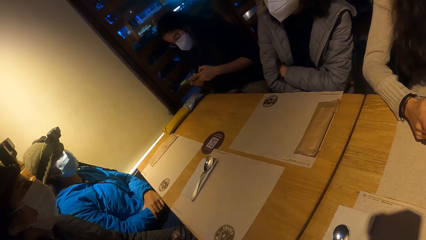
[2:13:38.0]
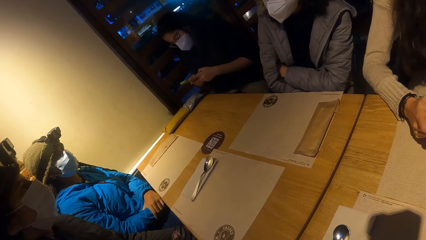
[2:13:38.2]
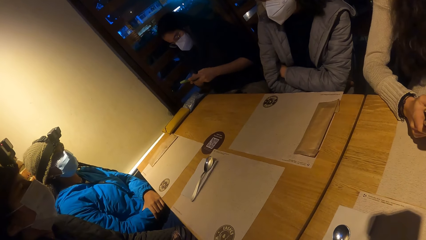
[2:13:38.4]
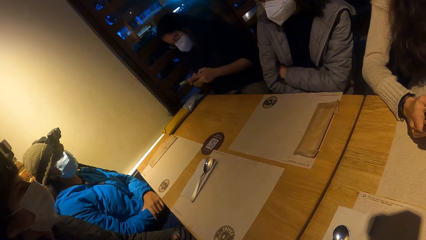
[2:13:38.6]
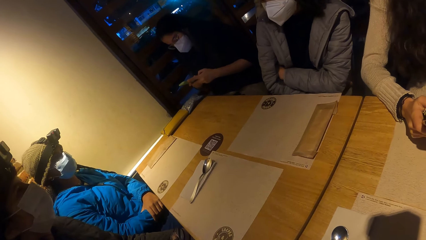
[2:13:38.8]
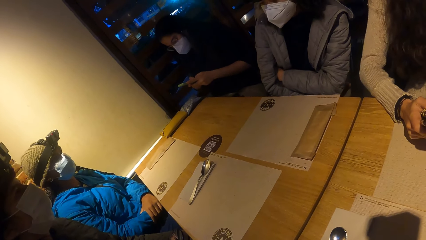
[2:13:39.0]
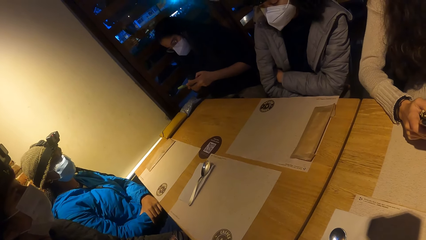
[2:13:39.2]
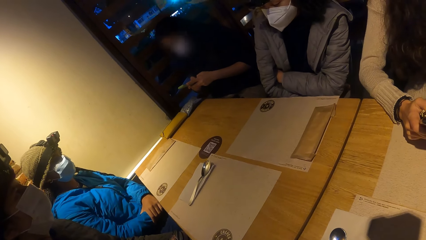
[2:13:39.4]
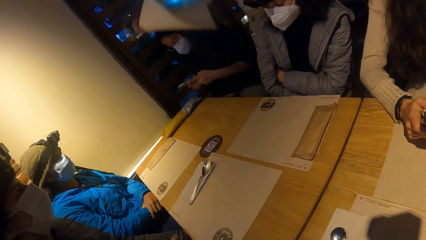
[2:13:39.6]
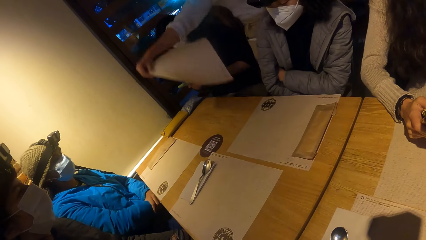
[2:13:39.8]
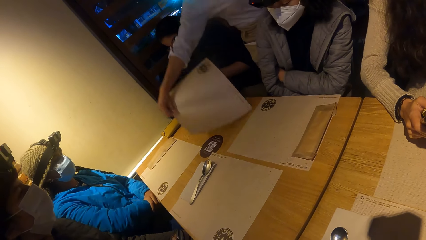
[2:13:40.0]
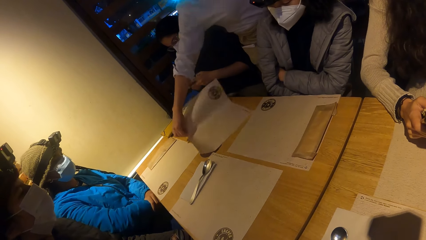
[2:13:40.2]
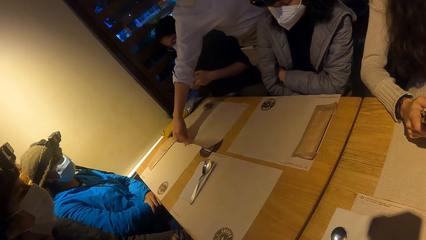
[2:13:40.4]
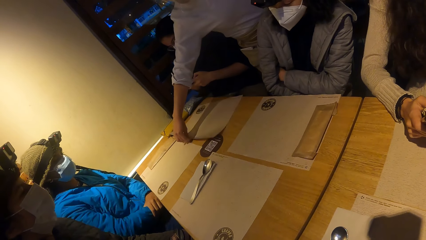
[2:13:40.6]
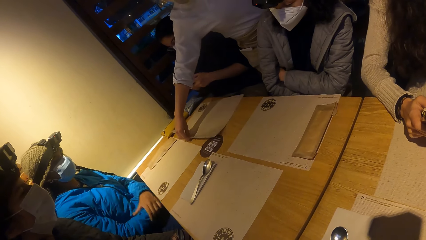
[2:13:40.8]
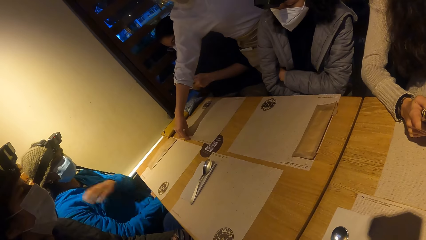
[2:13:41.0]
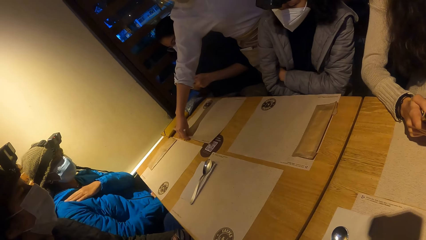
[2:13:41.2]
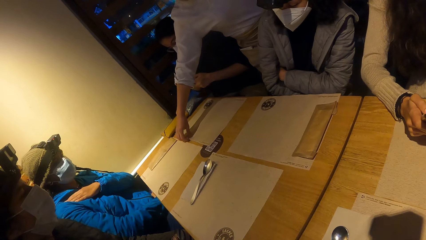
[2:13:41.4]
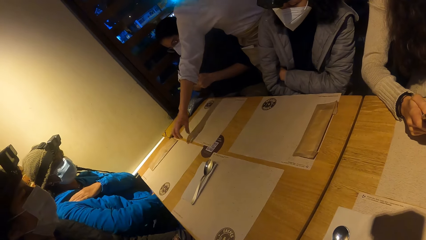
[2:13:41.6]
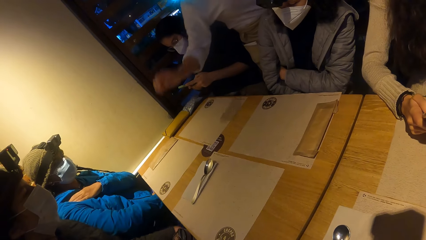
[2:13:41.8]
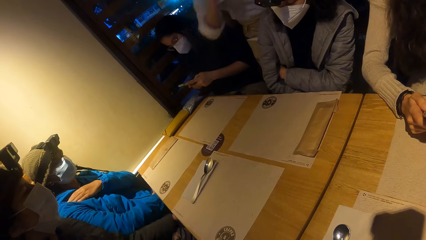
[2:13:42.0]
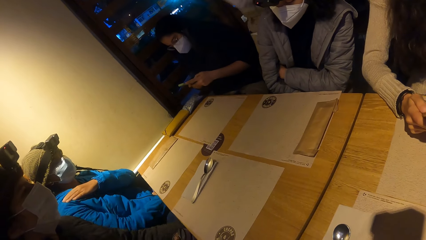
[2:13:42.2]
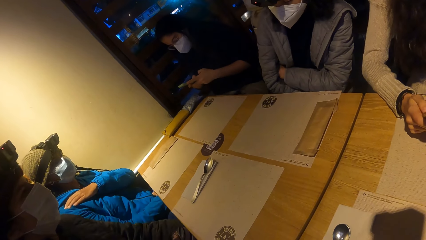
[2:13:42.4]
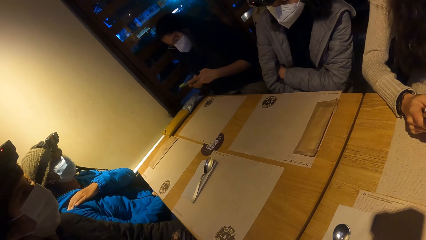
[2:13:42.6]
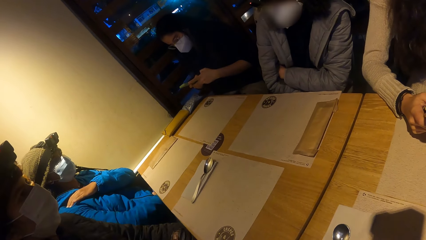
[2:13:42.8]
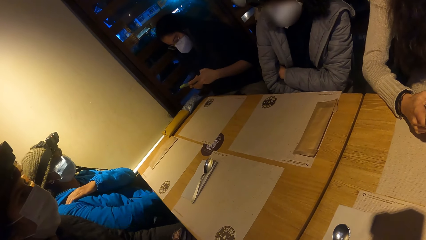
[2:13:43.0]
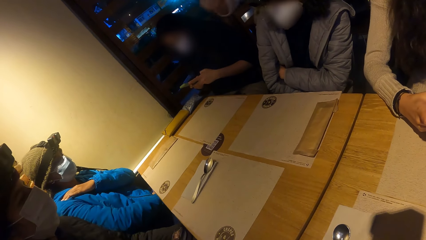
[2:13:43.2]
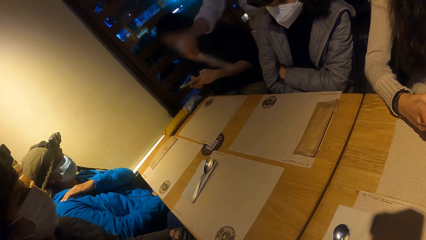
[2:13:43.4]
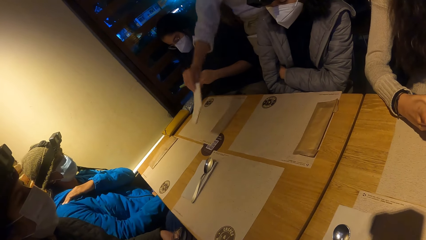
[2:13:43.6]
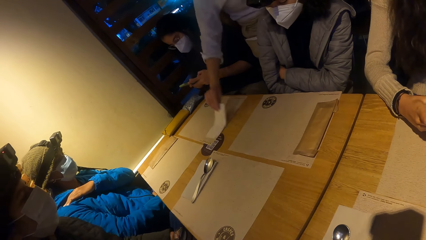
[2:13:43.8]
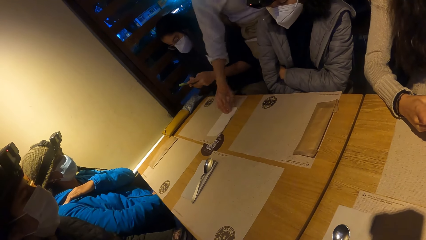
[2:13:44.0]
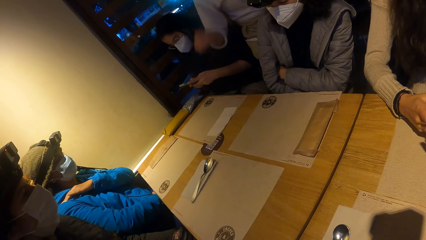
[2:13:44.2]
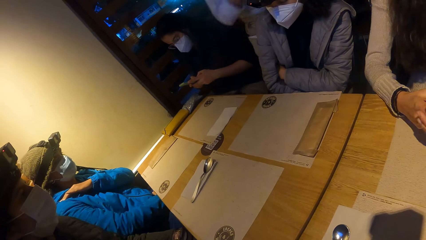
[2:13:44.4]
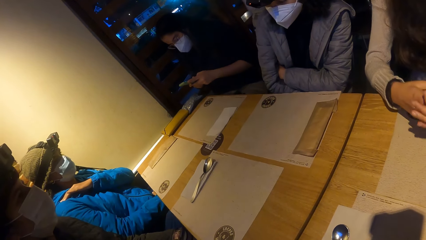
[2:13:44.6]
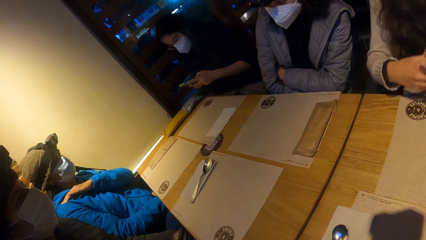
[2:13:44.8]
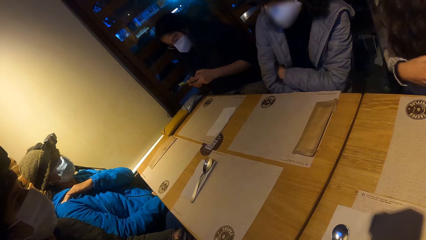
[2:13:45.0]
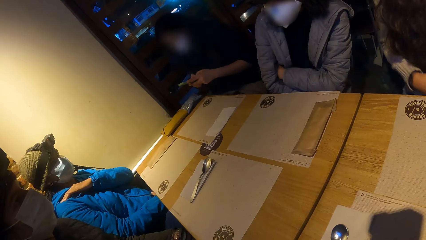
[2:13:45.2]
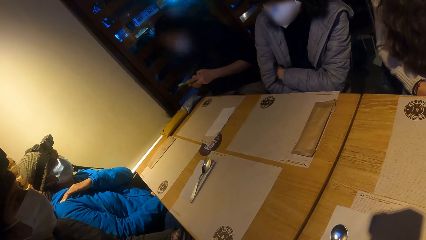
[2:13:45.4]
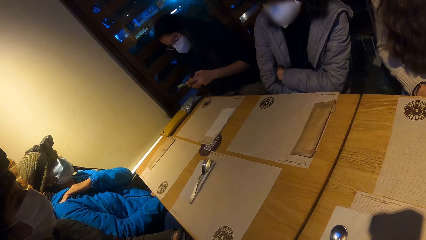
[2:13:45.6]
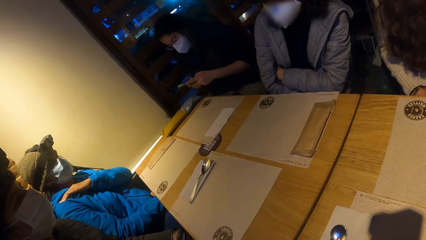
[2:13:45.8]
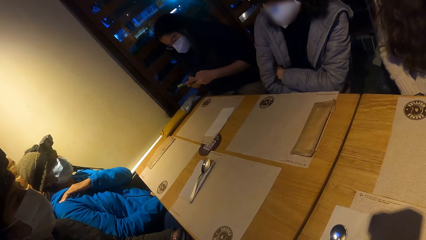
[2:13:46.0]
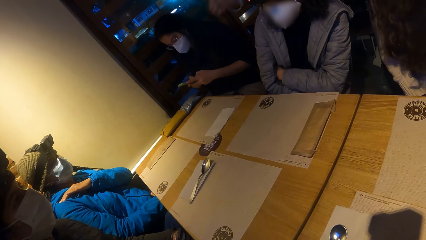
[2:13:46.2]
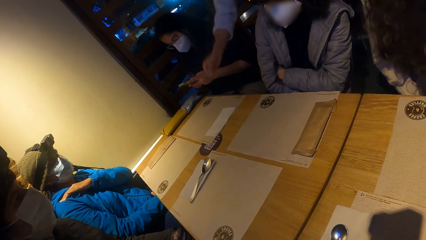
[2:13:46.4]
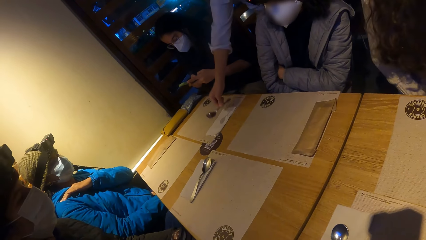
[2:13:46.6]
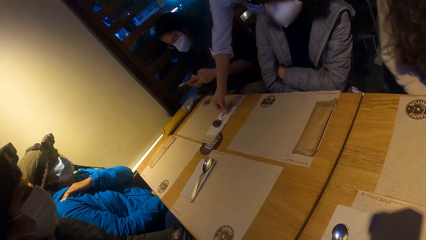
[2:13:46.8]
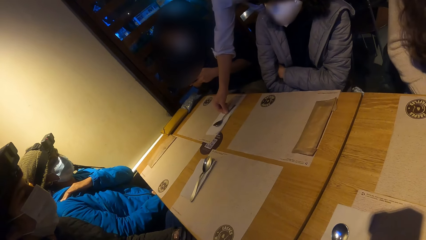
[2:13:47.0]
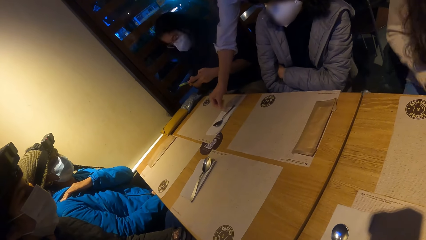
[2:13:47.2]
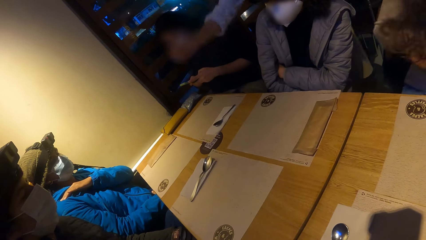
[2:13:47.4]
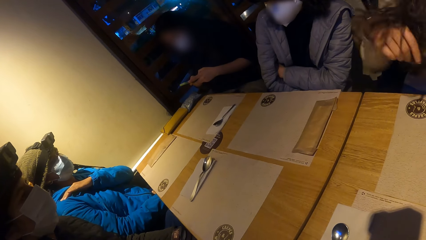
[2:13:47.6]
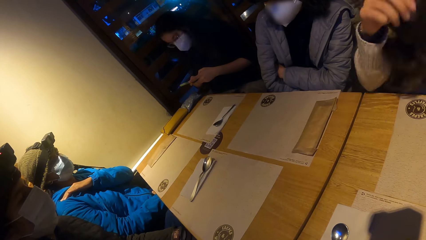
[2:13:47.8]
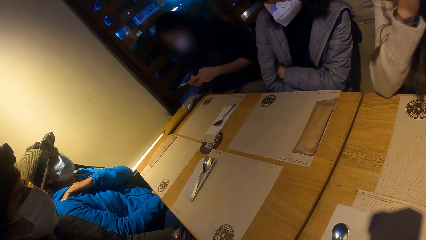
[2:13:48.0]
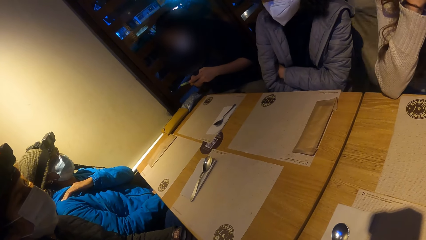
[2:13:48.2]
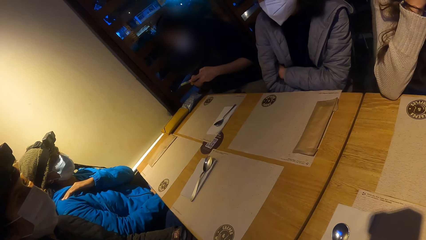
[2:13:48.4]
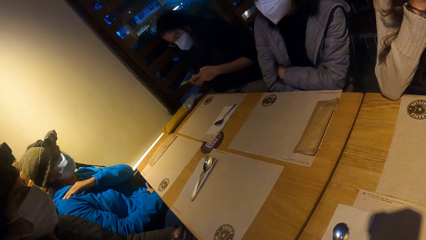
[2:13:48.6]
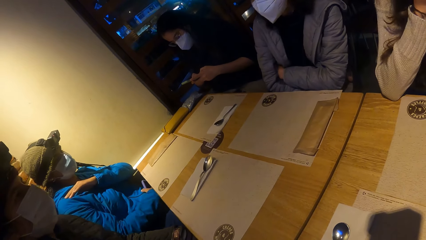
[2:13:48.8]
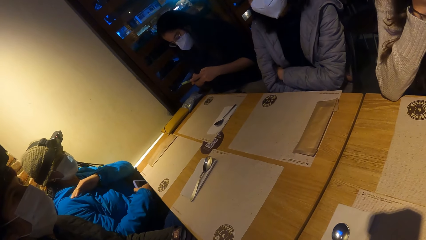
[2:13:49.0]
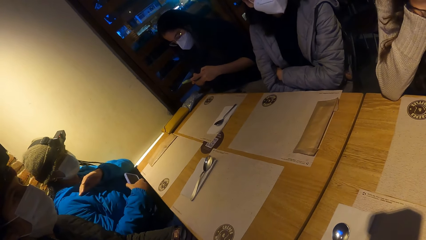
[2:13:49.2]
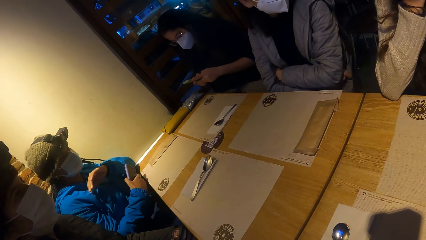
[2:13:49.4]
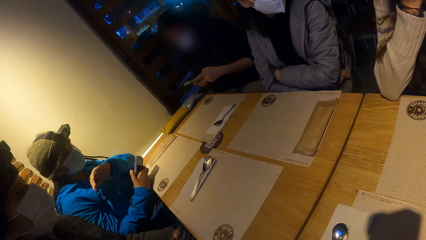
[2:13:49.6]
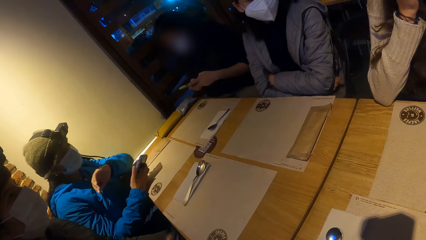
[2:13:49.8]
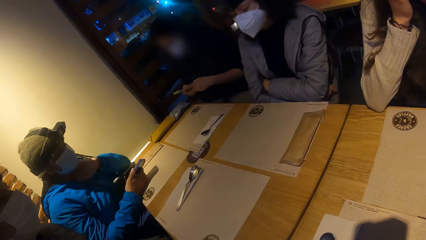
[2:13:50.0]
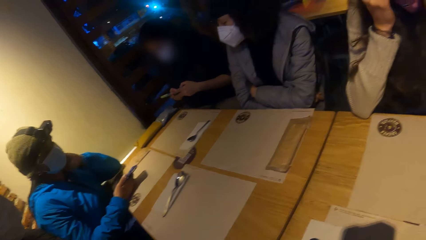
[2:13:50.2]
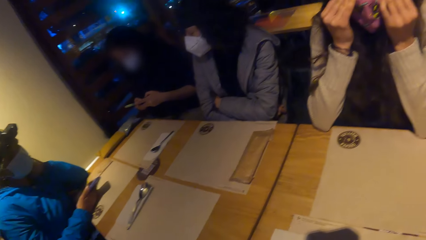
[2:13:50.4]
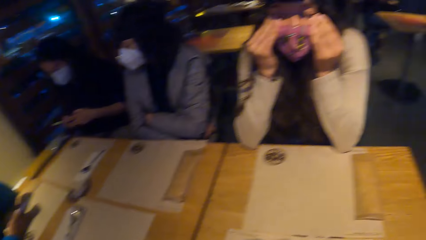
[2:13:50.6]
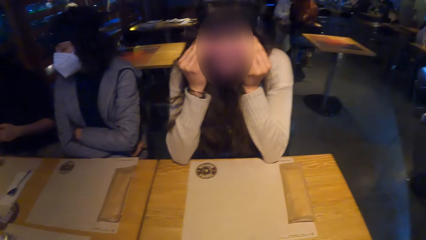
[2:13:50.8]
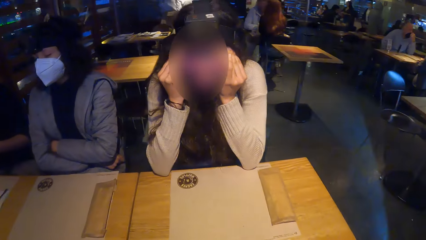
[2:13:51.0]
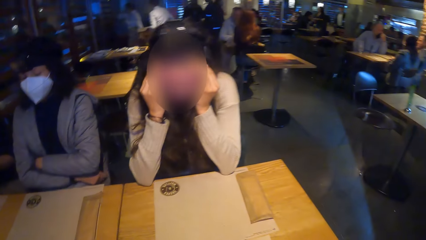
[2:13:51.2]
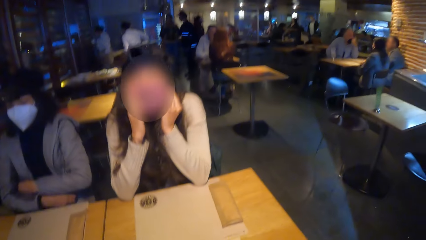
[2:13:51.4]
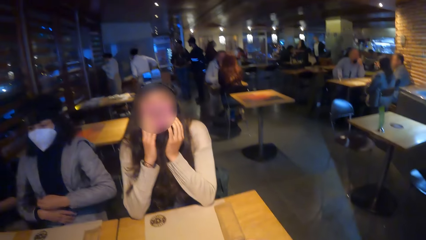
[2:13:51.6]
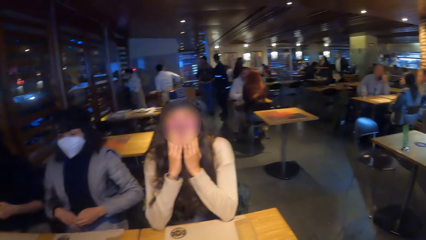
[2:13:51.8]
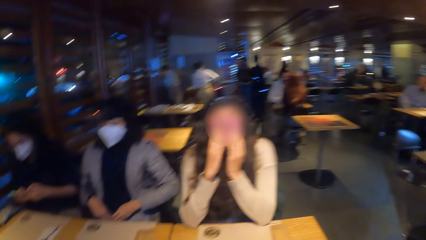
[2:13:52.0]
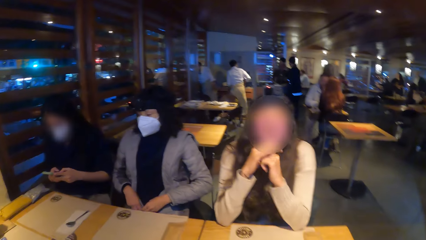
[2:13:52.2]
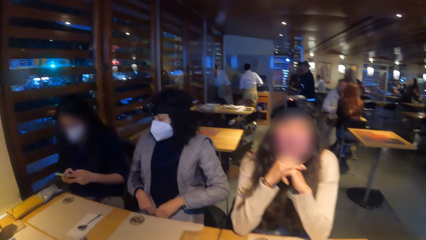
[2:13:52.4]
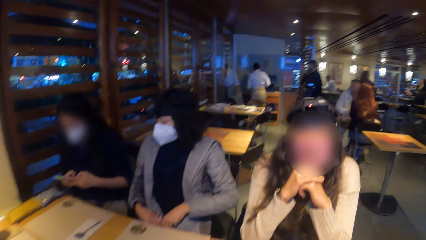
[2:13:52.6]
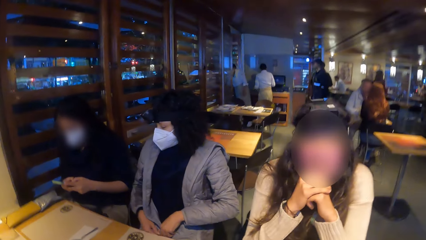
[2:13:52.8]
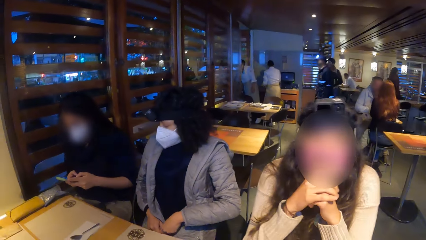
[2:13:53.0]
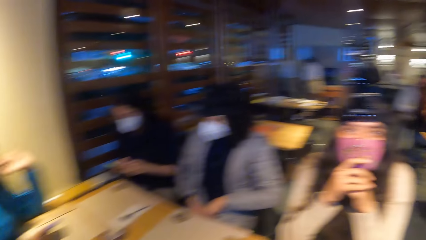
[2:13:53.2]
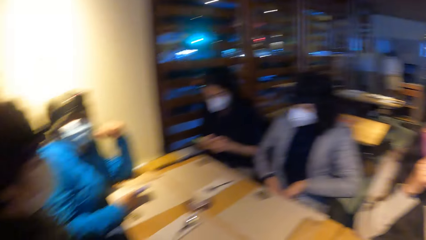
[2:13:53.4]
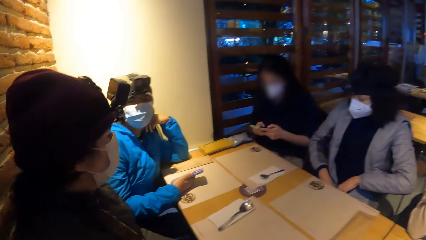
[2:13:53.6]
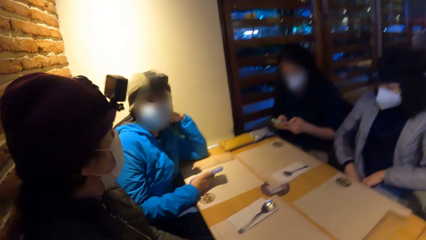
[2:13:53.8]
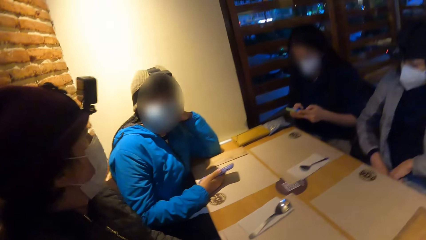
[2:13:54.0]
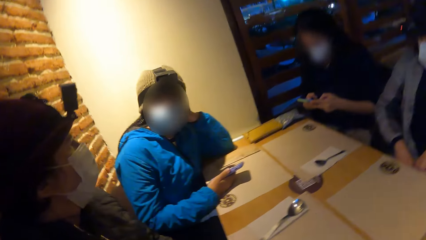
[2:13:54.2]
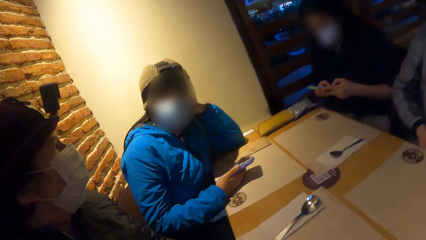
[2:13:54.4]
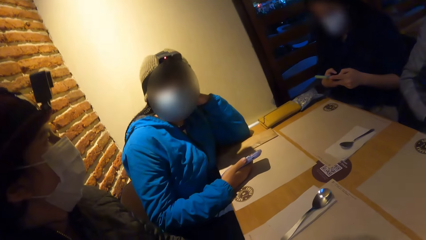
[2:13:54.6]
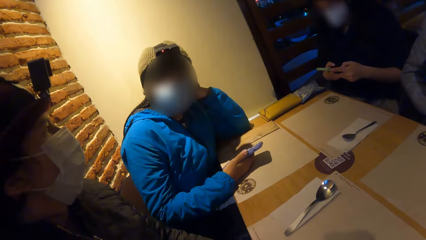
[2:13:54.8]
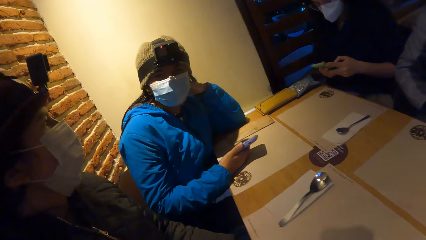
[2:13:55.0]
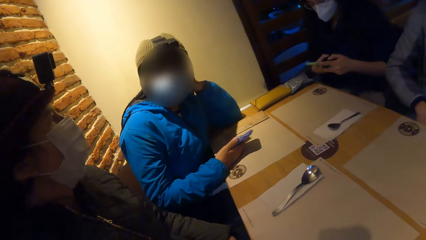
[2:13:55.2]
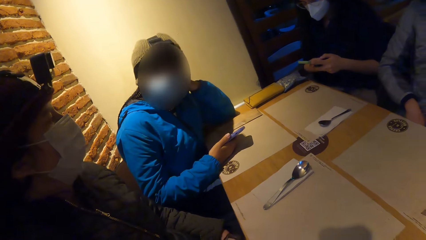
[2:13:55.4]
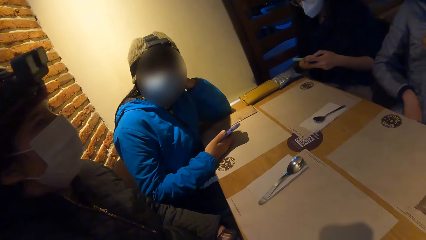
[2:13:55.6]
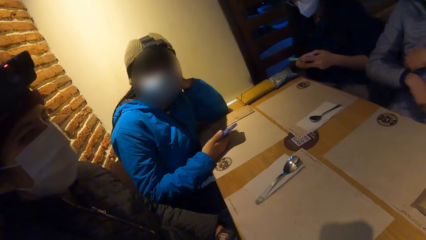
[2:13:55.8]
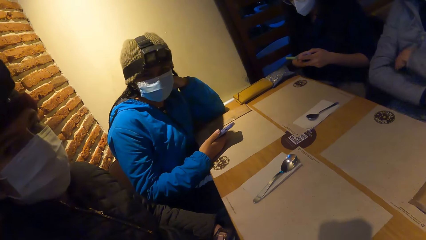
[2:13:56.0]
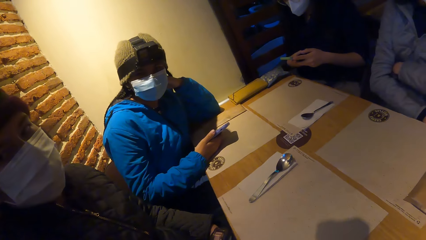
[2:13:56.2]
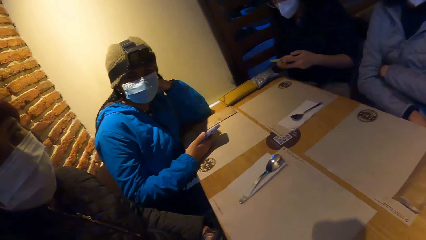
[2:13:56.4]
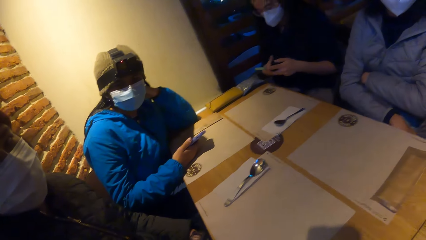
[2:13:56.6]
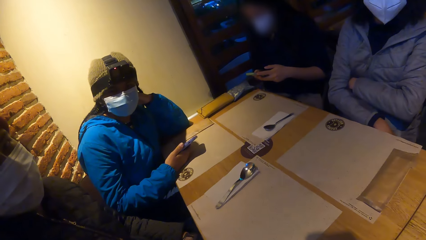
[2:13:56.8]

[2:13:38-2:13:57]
The waiter places a paper tablemat on the table with her right hand. A lady scrolls the phone. The waiter places a paper towel on the paper tablemat with her right hand. The waiter places a spoon on the paper towel on the paper tablemat with her right hand. A woman places her right hand on the table. The camera wearer interacts with another lady. They interact with a man.
